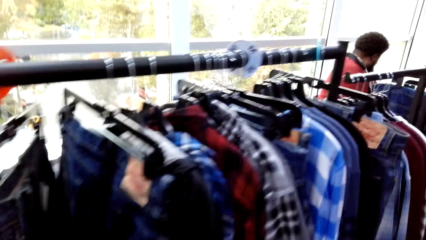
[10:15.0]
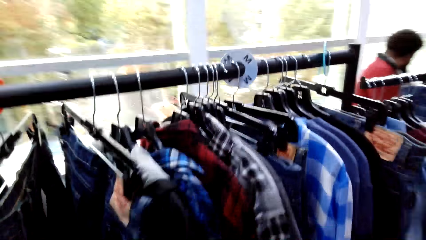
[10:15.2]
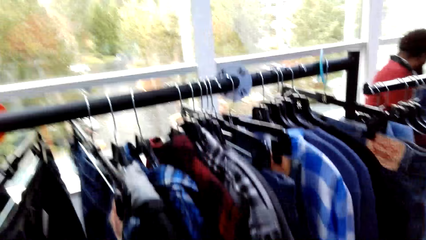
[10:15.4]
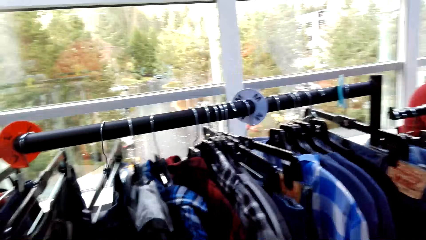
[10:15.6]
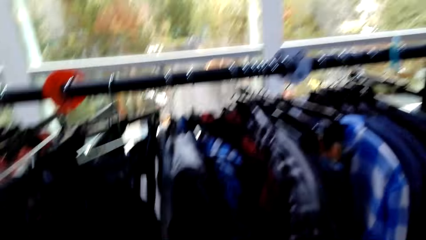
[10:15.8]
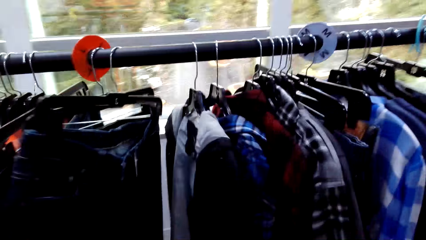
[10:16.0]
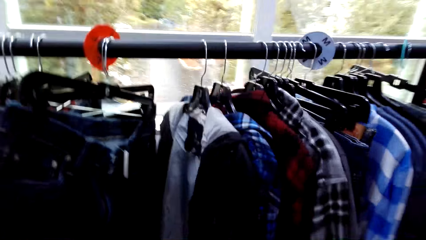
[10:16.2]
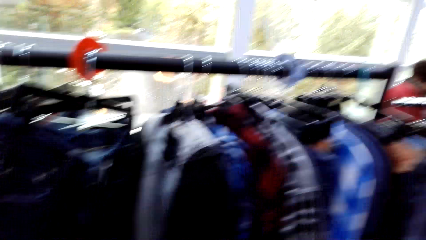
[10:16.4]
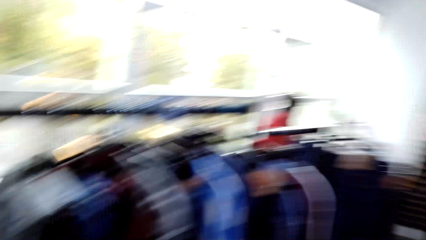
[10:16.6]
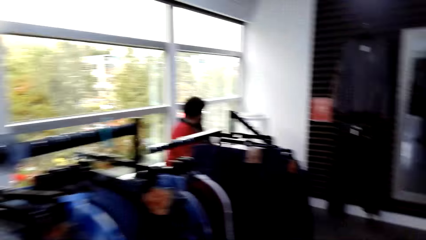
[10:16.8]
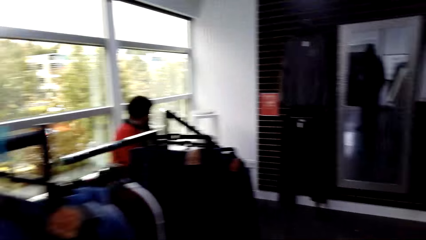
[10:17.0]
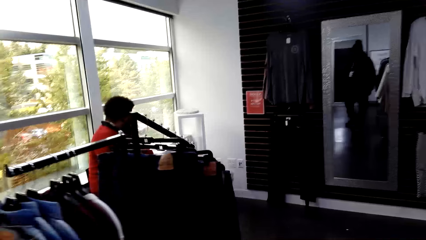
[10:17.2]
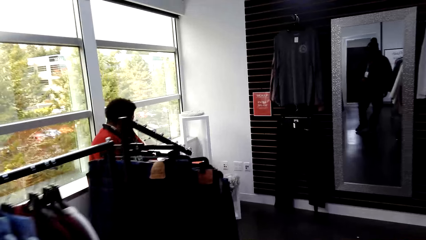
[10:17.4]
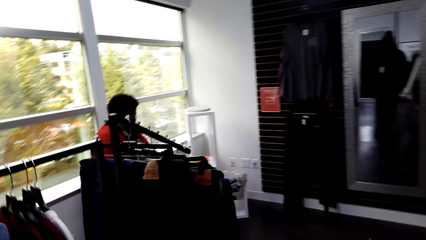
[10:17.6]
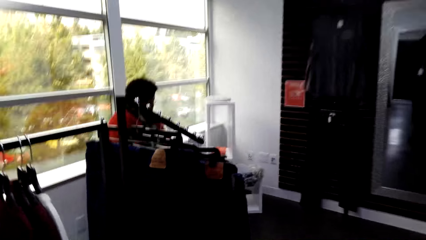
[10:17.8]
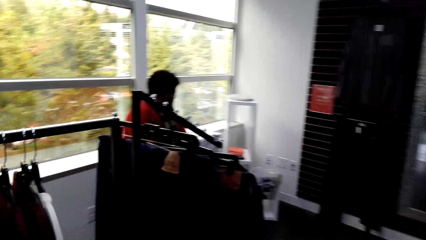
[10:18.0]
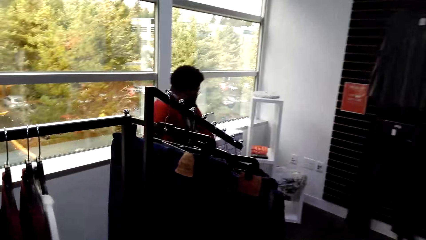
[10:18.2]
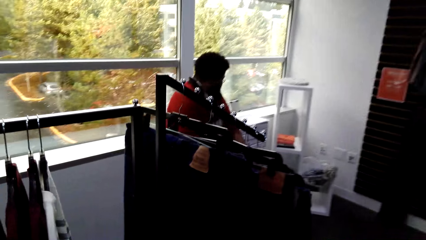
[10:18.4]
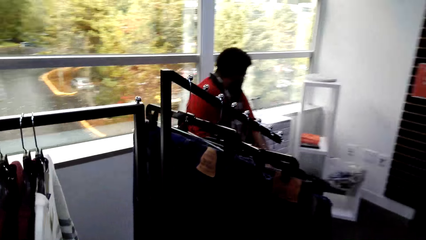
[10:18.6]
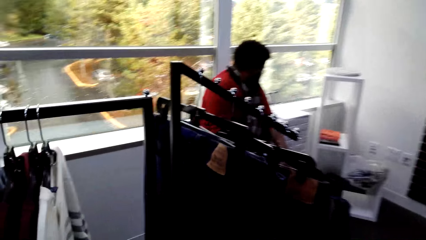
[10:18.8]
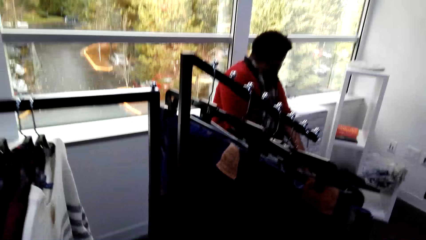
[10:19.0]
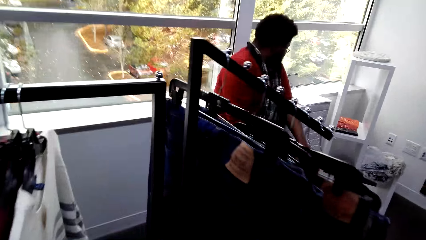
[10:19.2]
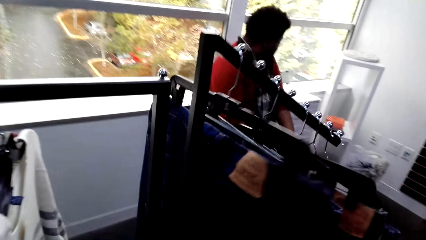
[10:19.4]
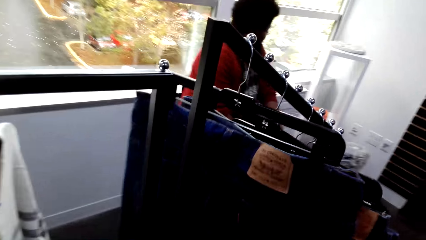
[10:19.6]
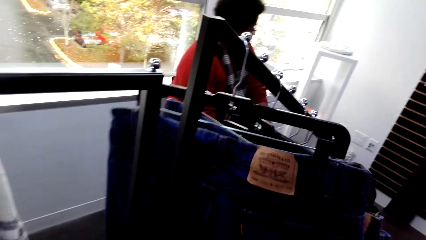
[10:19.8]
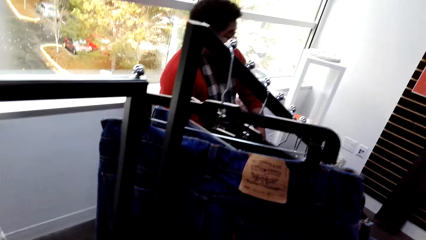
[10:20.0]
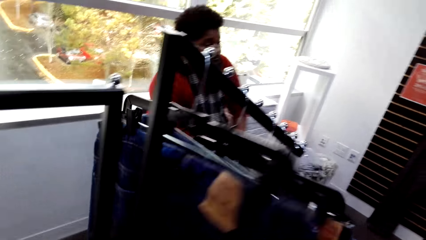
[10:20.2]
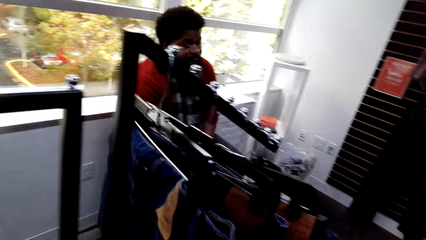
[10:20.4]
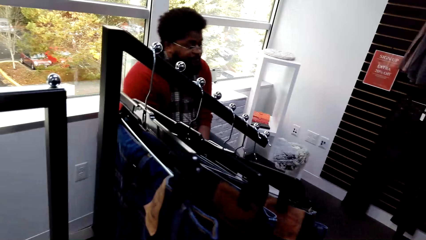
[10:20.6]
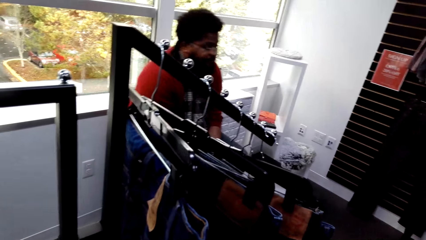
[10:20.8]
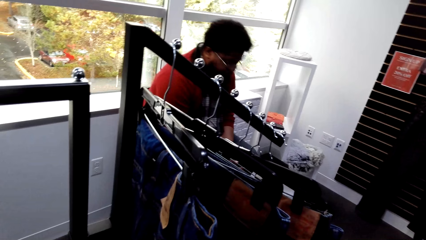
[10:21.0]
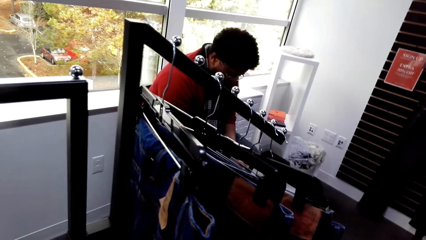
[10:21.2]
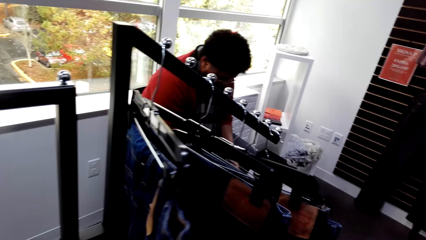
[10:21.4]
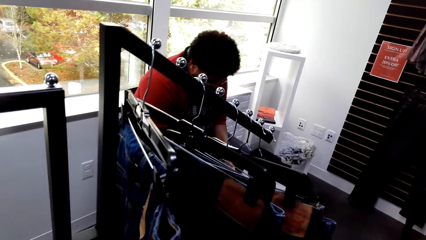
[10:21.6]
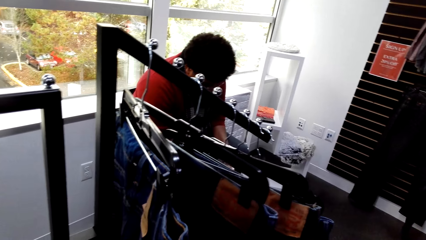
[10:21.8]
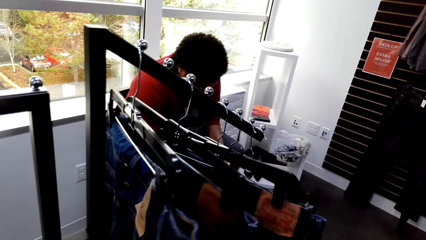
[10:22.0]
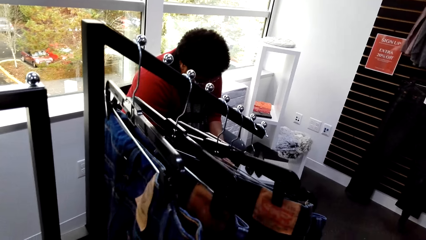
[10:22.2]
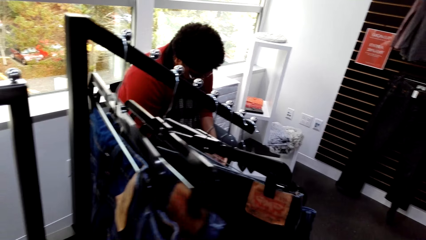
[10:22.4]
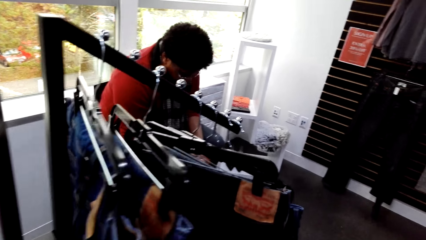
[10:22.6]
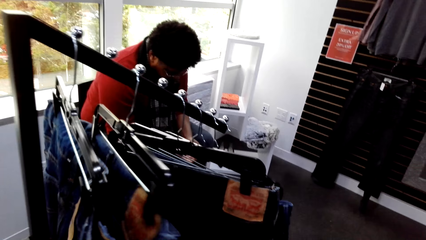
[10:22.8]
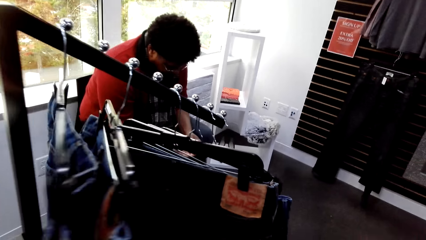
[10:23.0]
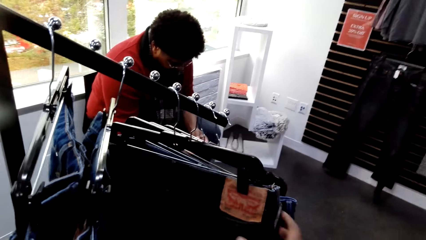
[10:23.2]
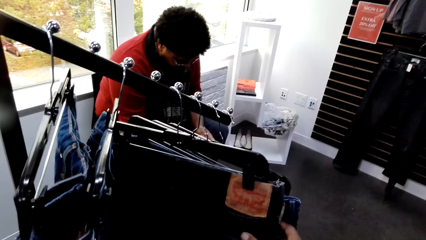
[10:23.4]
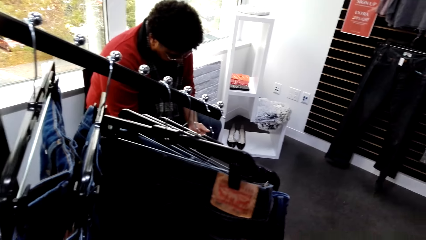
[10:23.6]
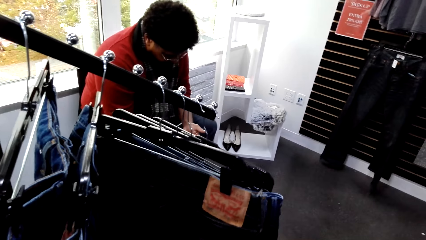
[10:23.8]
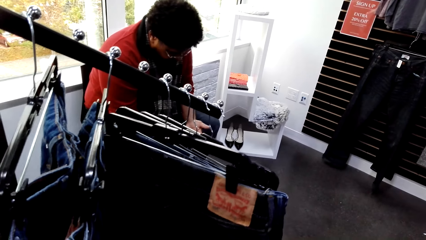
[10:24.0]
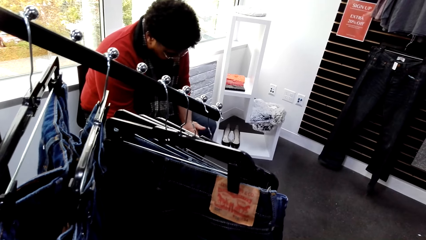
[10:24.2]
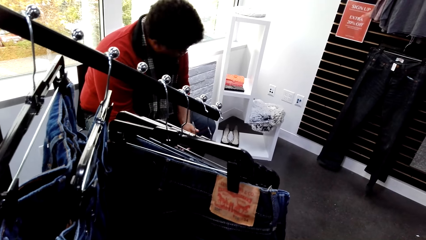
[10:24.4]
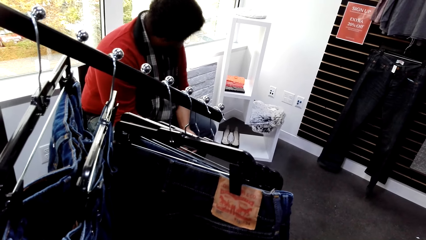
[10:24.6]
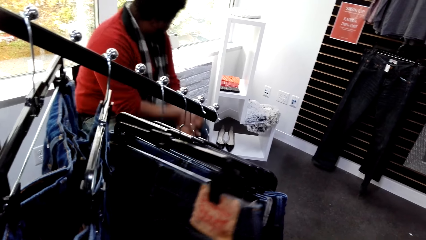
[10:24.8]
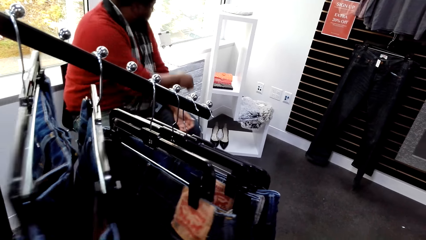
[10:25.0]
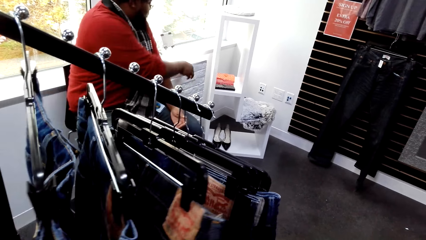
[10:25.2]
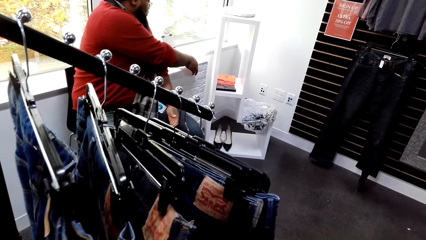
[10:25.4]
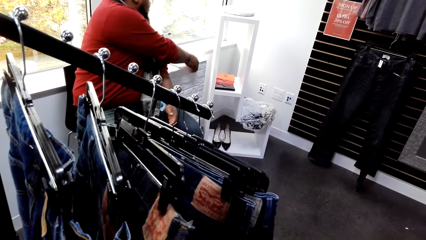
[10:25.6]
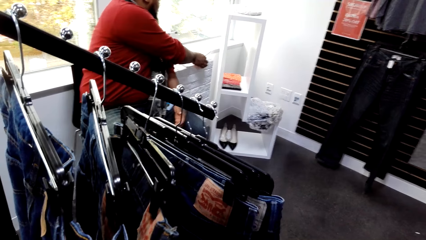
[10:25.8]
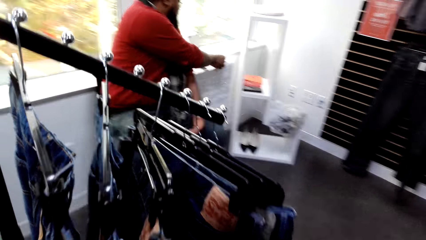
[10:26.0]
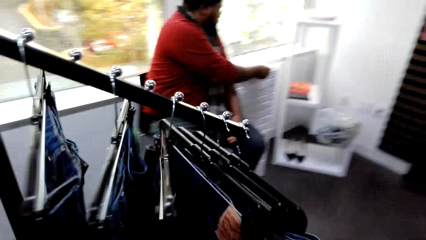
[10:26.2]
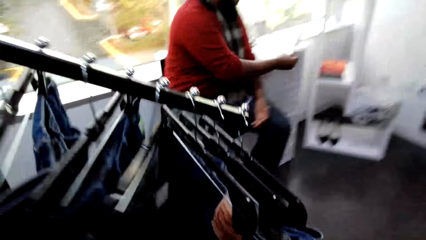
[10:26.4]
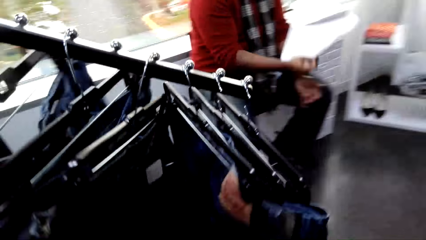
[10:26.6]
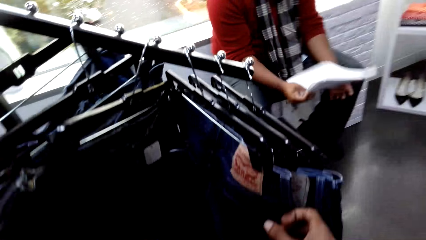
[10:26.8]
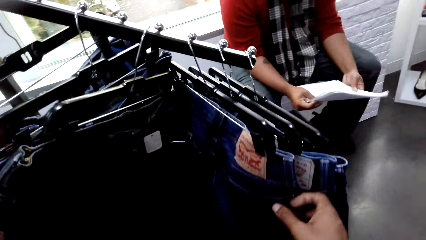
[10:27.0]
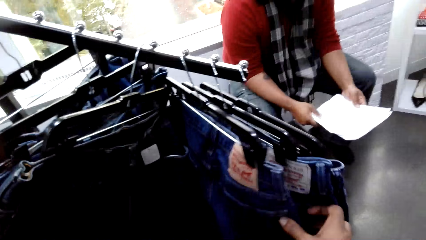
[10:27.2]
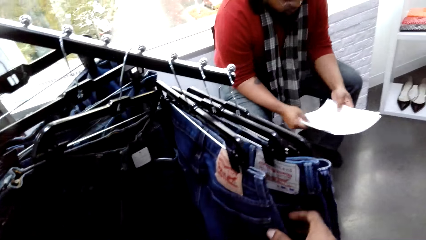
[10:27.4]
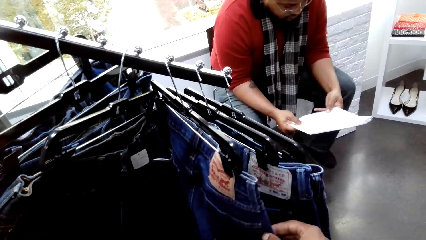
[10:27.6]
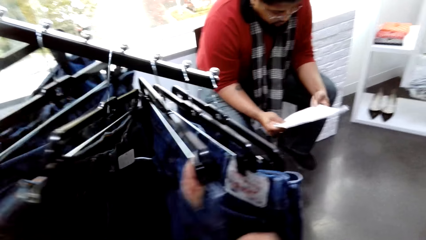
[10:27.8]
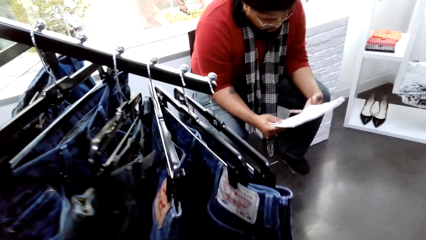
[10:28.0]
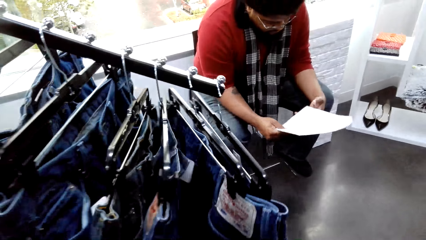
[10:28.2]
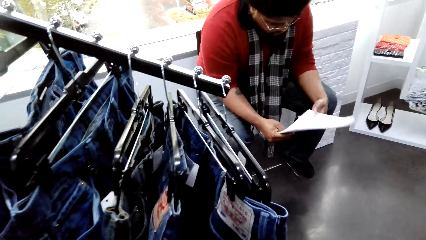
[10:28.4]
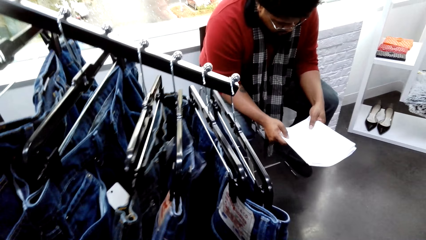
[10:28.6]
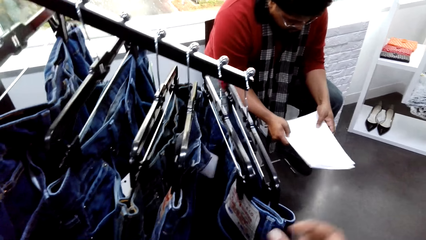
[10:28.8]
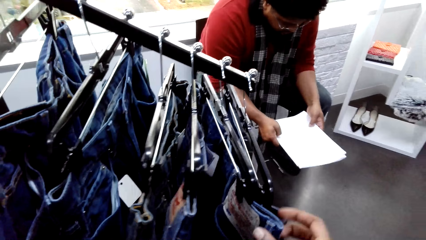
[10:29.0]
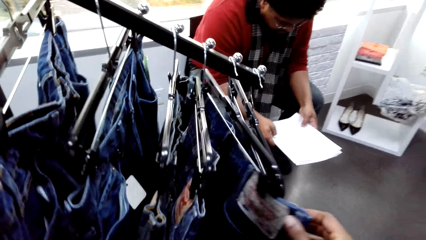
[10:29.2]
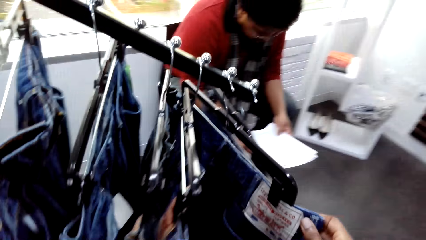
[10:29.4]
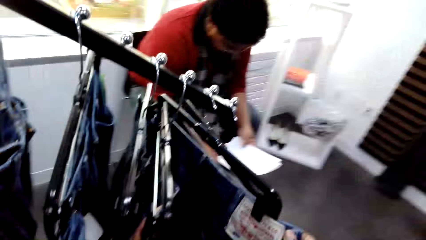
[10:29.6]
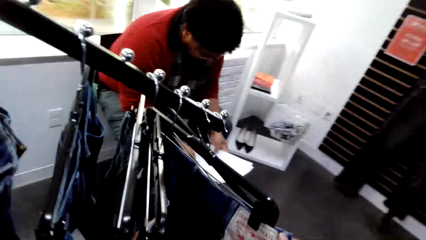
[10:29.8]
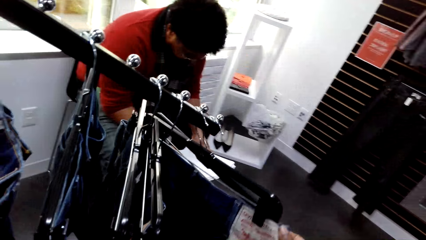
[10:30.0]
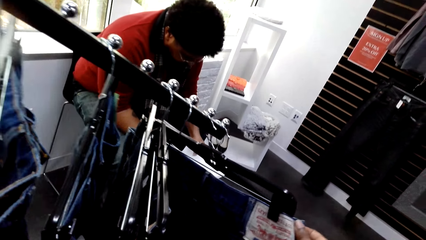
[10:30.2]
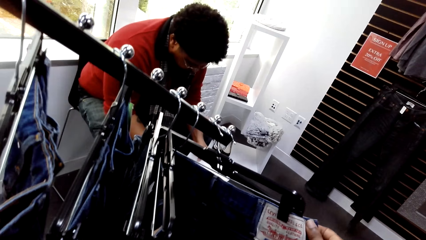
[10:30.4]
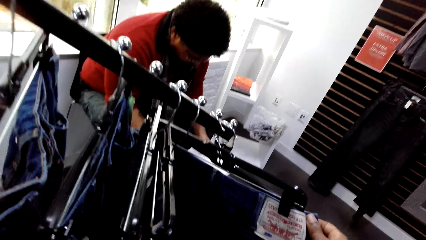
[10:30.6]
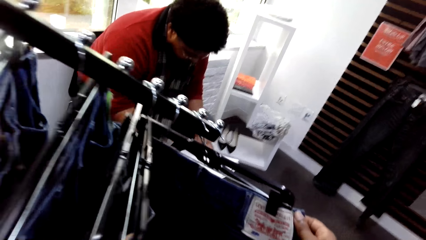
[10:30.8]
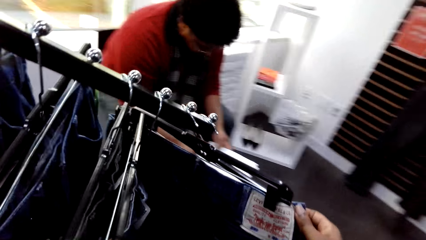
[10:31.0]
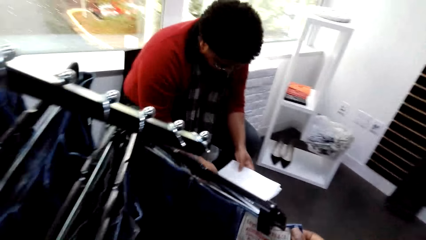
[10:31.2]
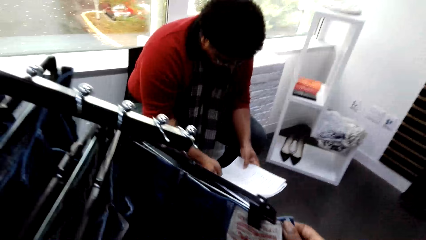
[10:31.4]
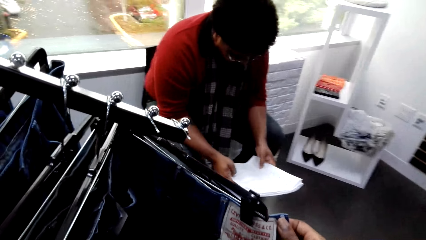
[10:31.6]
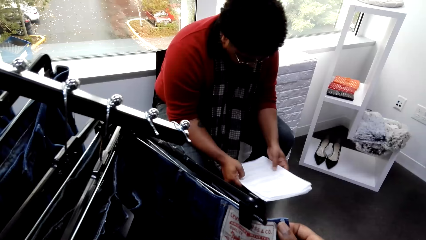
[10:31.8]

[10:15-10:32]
A person reads the paper.
